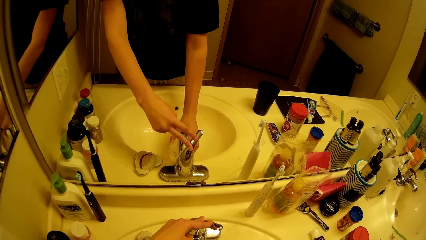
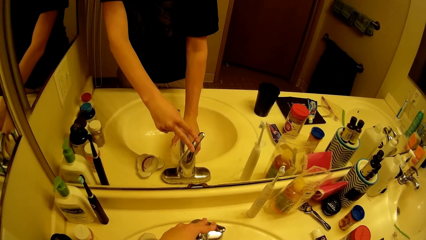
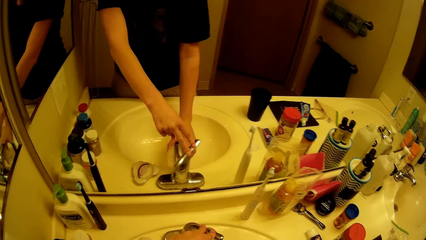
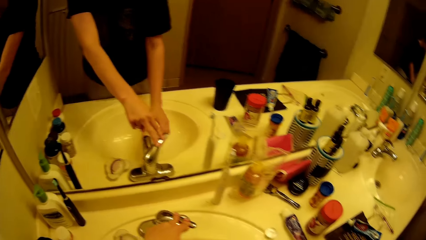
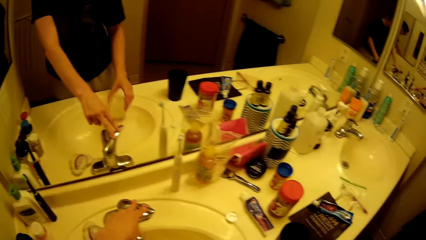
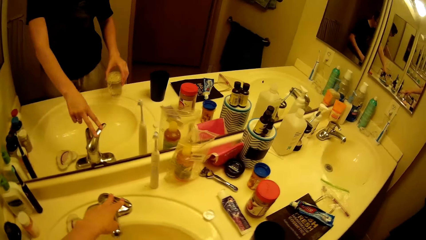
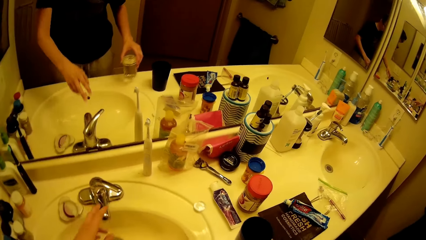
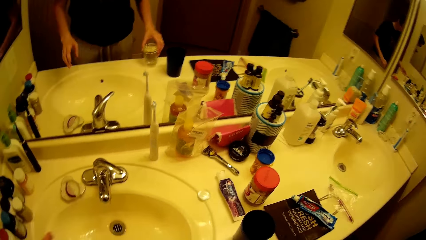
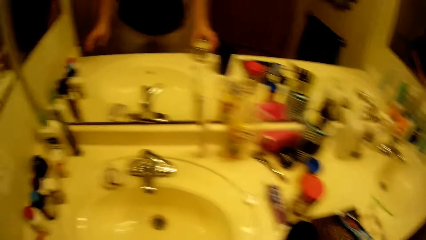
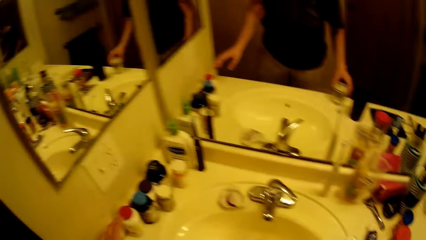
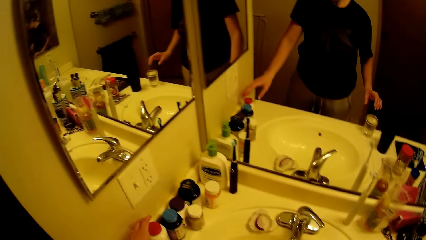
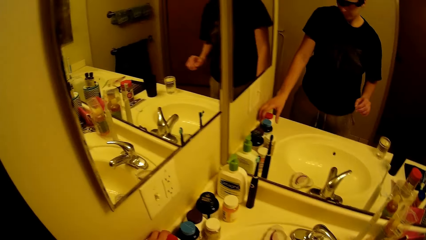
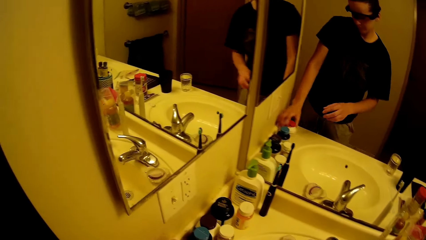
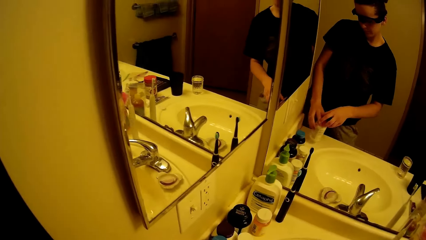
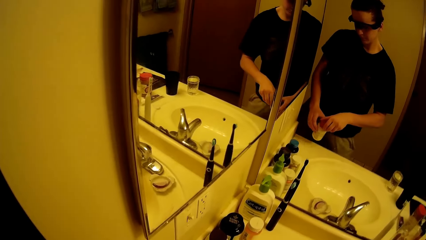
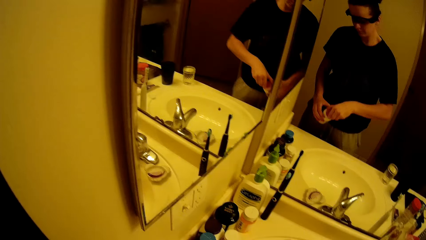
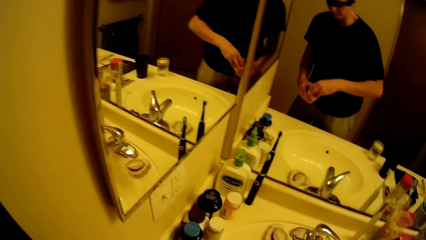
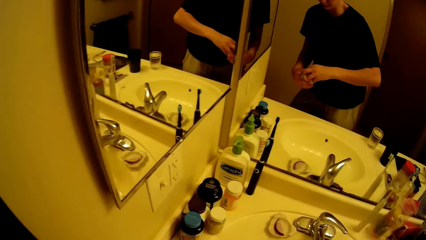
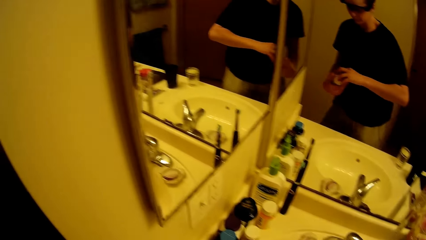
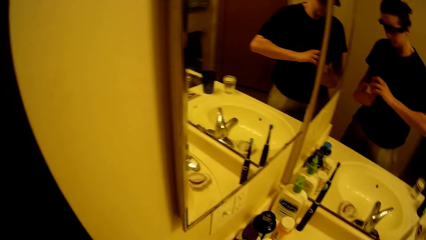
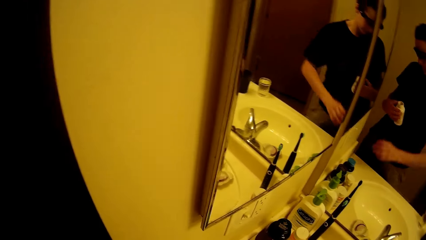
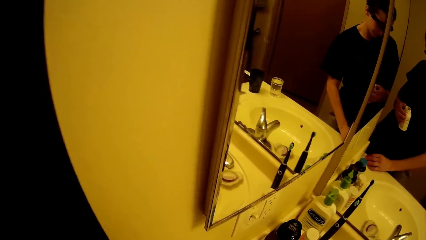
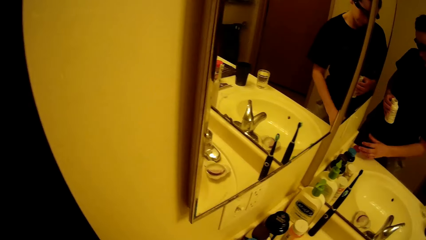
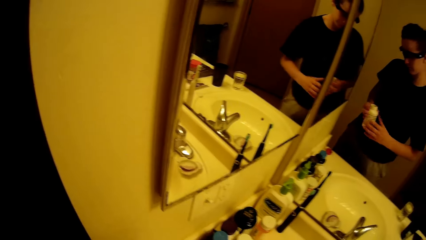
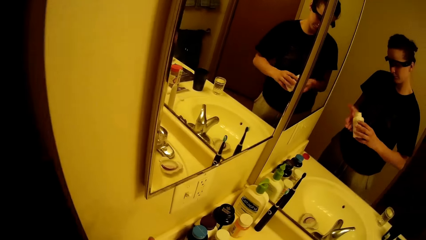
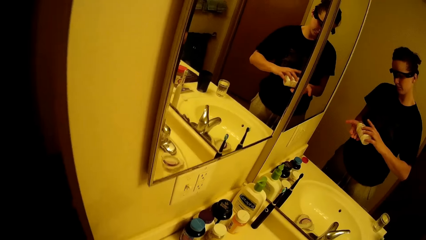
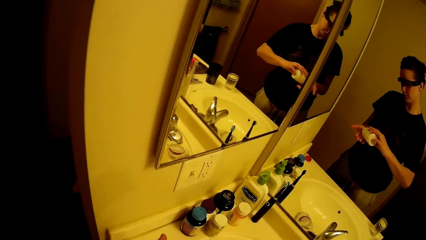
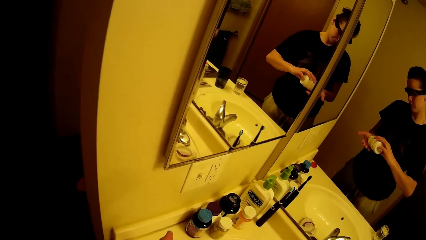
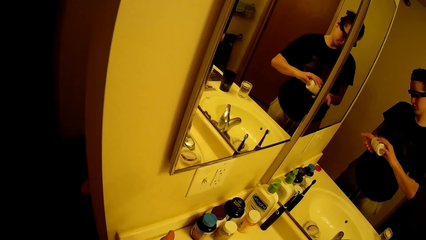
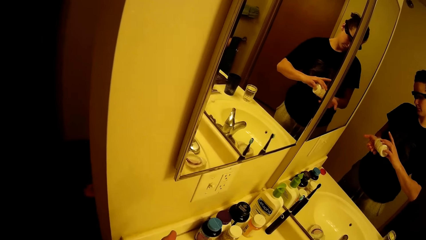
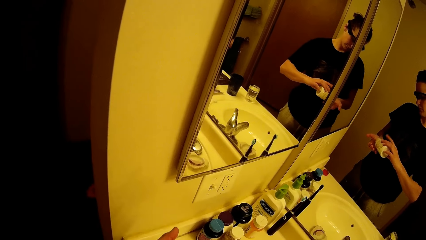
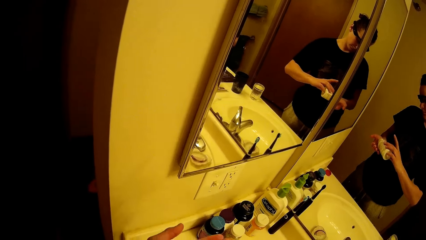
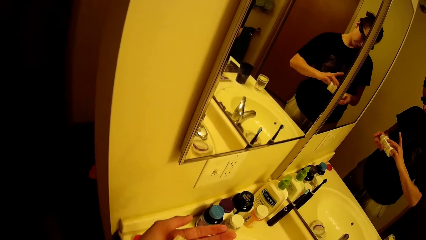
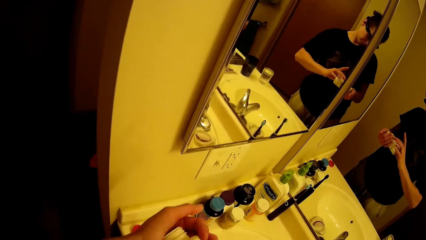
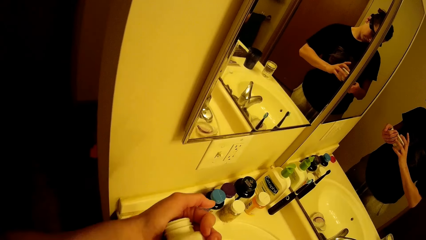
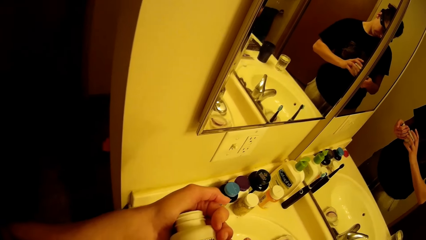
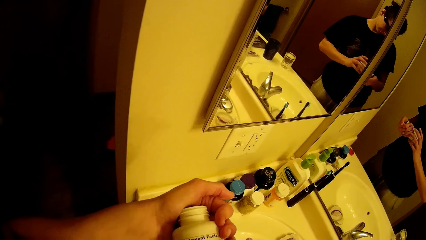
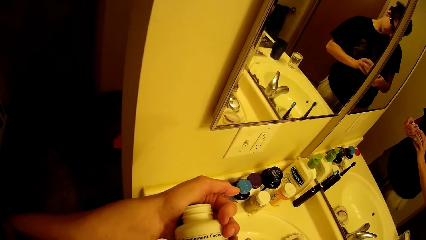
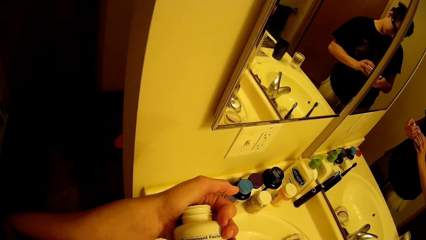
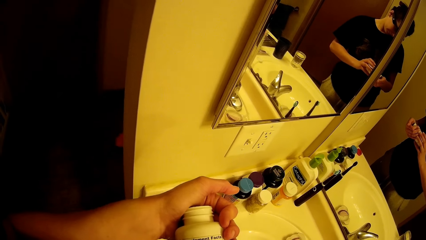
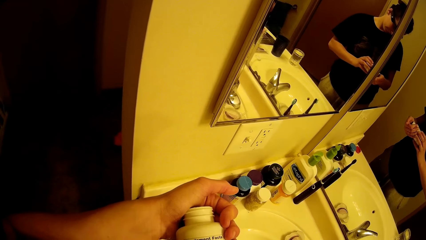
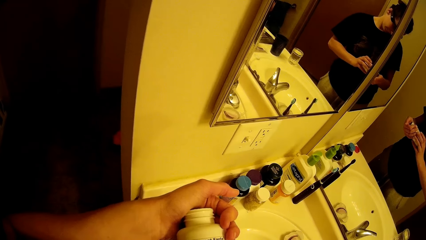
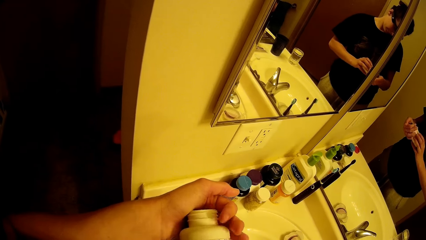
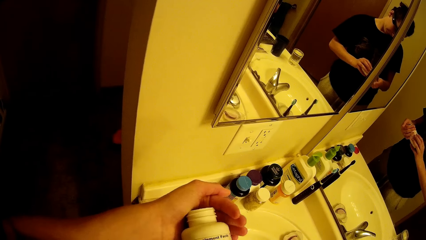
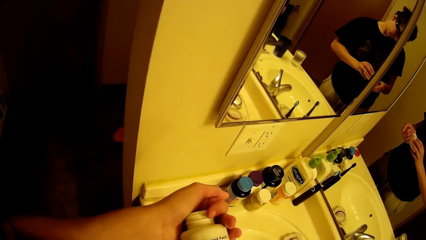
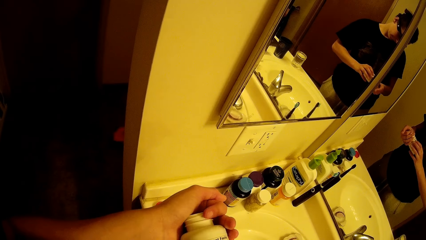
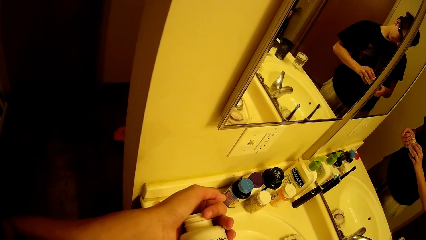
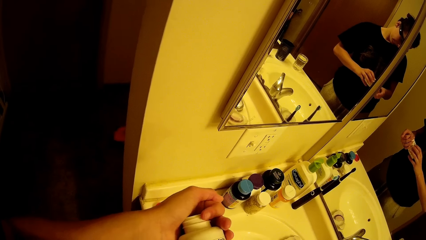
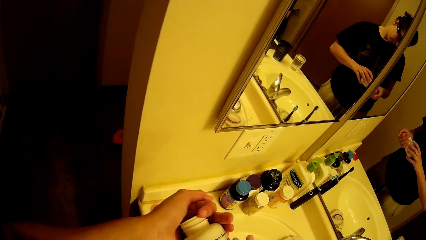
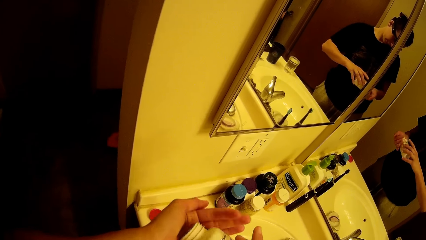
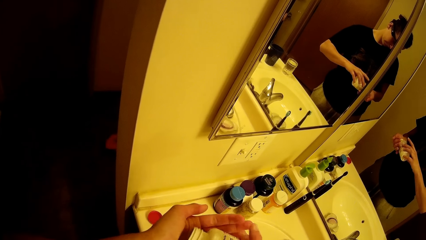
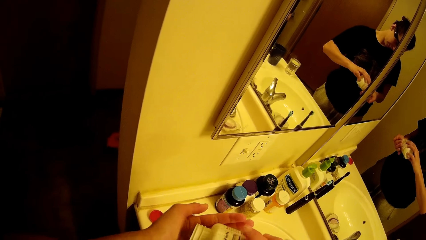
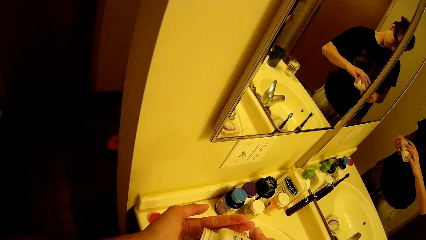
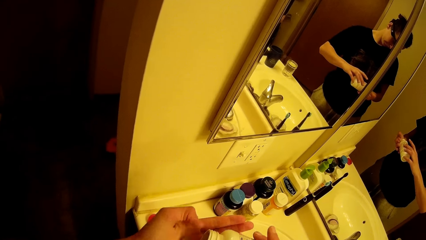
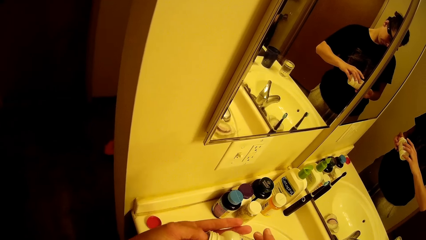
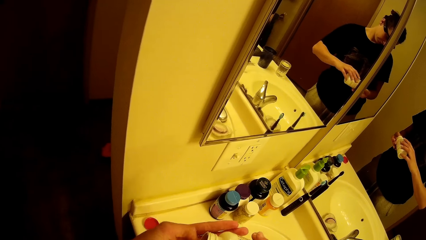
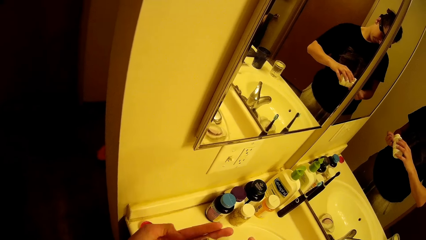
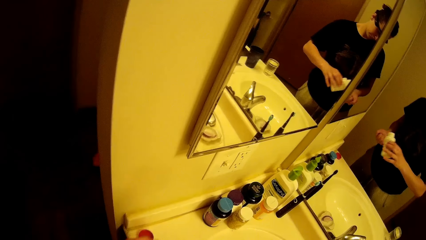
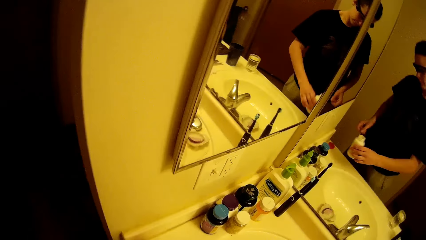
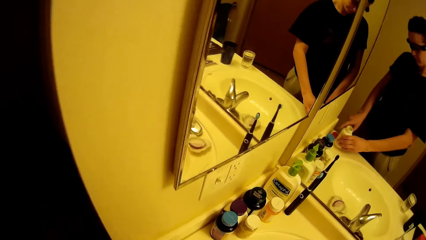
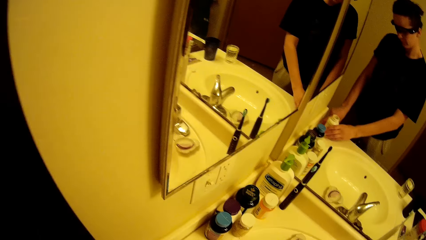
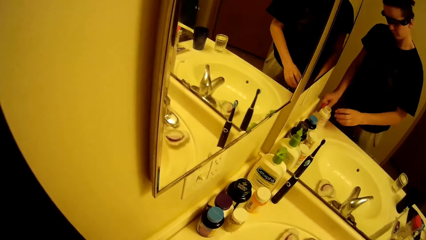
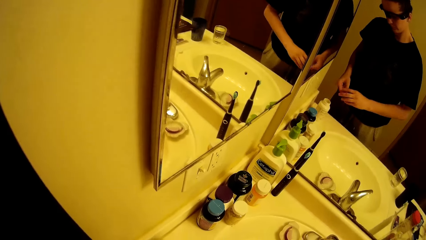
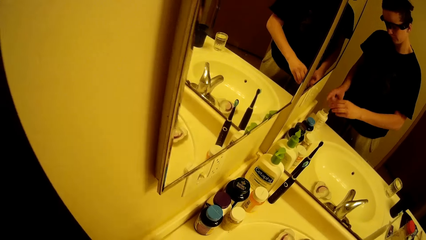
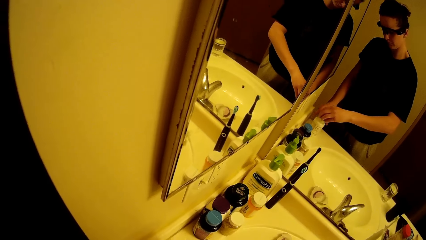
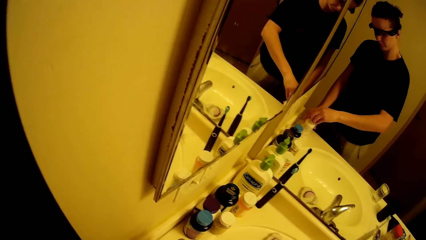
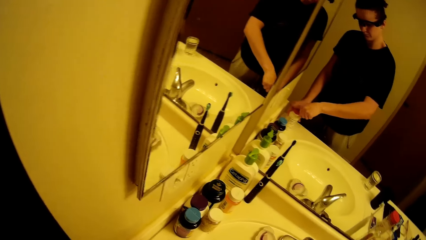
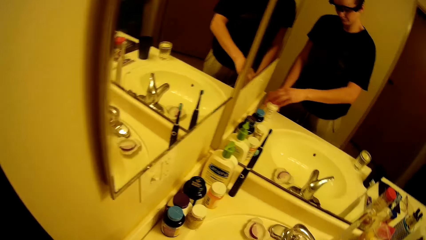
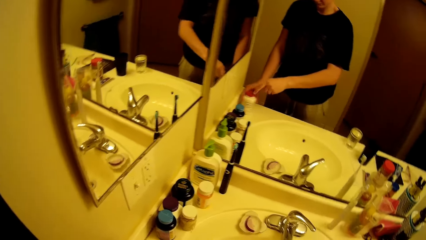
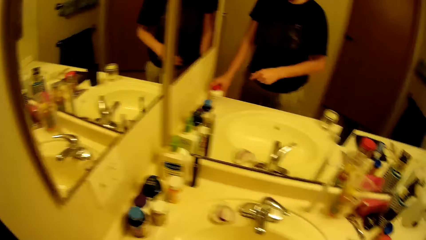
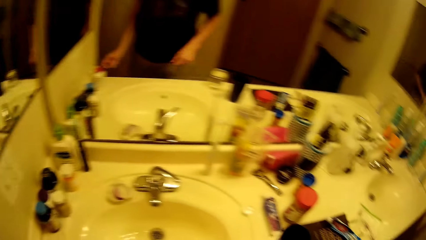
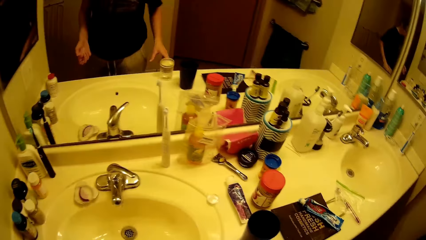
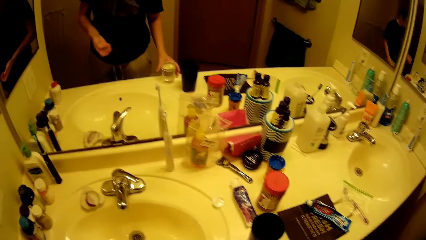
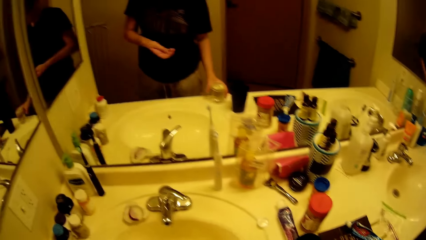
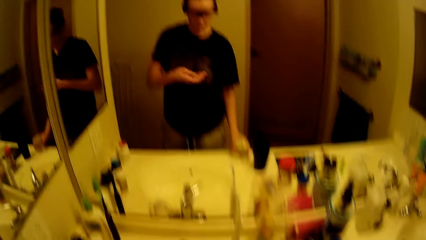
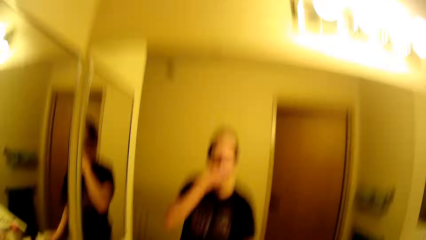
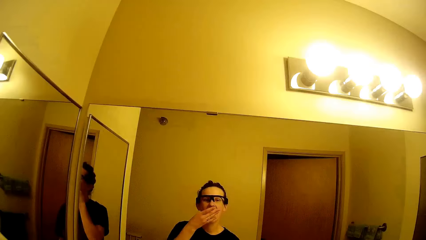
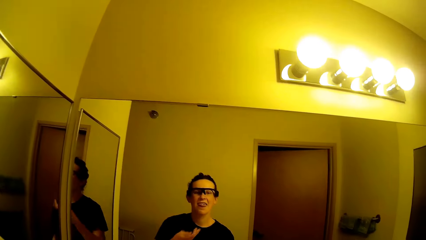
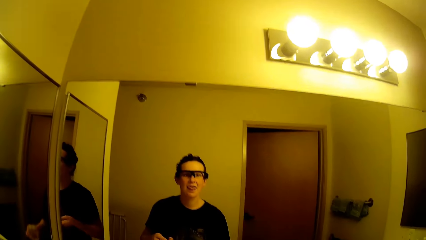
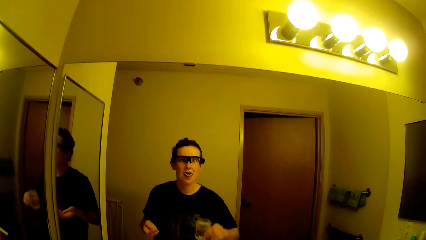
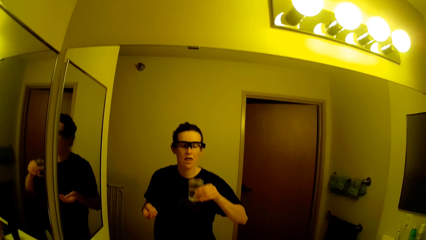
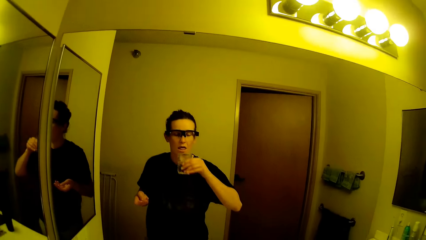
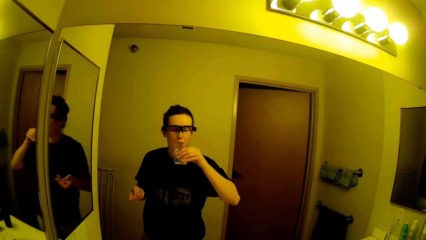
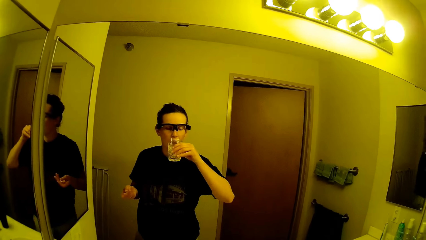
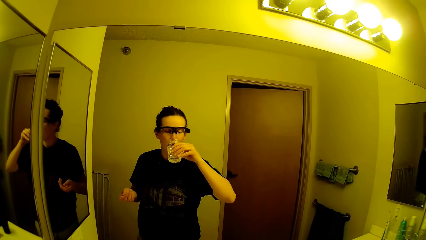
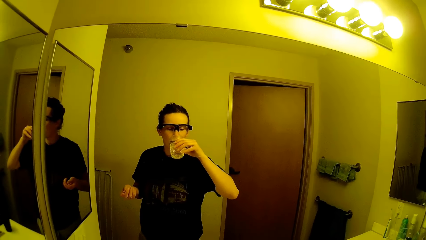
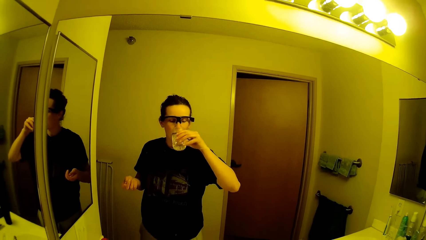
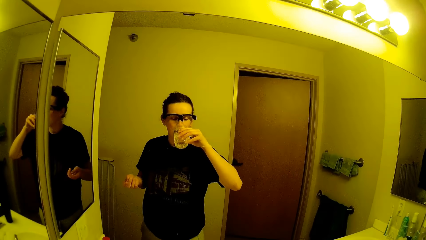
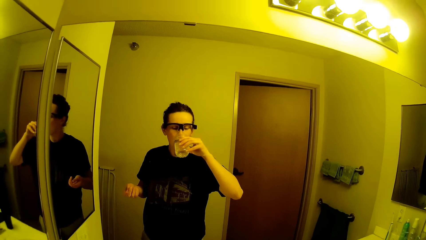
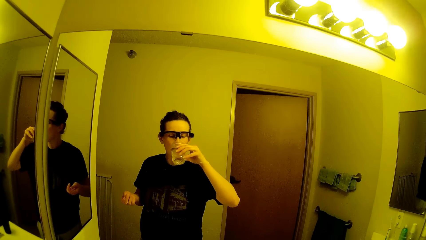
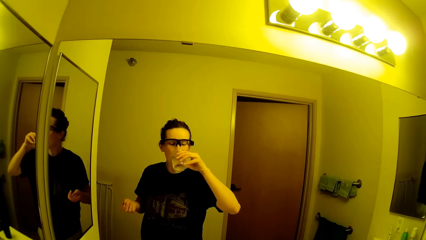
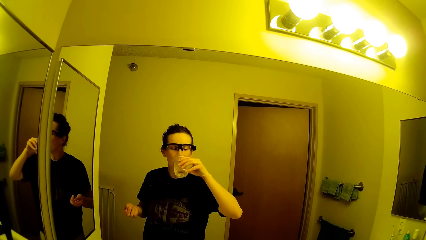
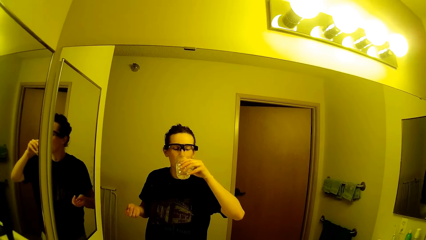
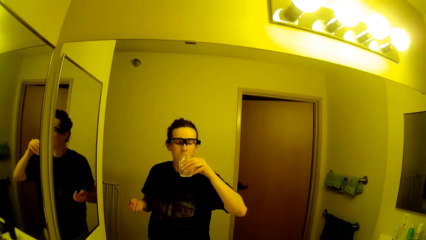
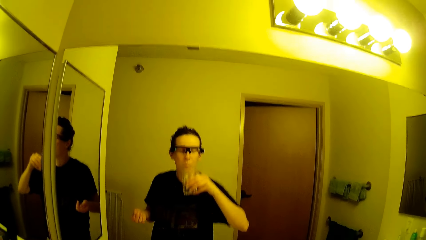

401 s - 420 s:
The camera wearer closes the tap with their left hand. They place the glass filled with water on the sink surface with their right hand. They pick up a medicine bottle from the slab with their left hand. They open the bottle lid with both hands. They place the bottle lid on the sink surface. They hold the medicine bottle with their right hand, tilt the medicine bottle, and tap the medicine bottle. They pour the content of the container in their right hand in their left hand. They read the instructions on the medicine bottle. They tilt the medicine bottle, tap the medicine bottle, and take out tablets. They place the medicine bottle on the sink surface. They pick up the lid. They close the bottle with its lid with their right hand. They hold the glass filled with water. They pick up a cup of water on the slab with their right hand. They raise their left hand to their face. They put a tablet in their mouth. They lift up the glass. They drink from the cup in their right hand.
